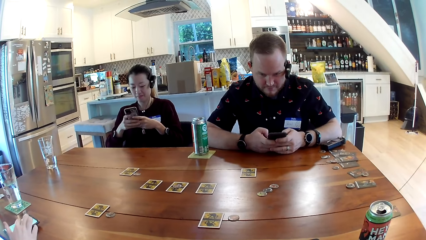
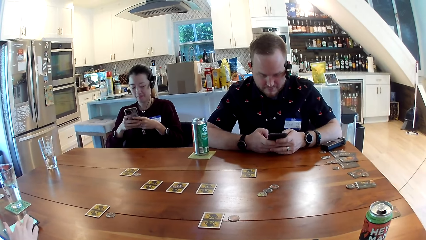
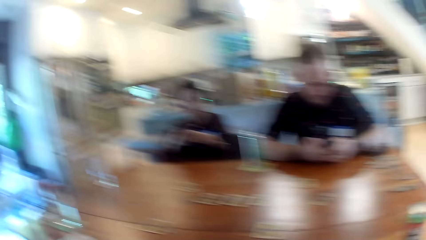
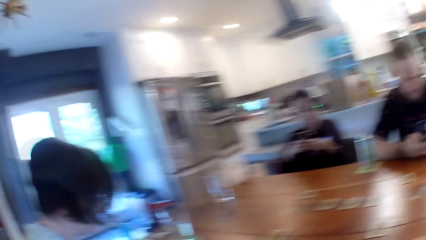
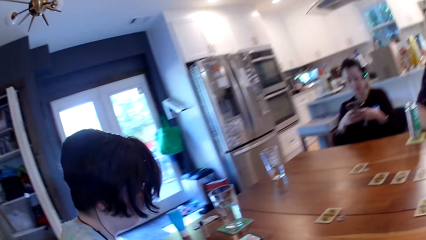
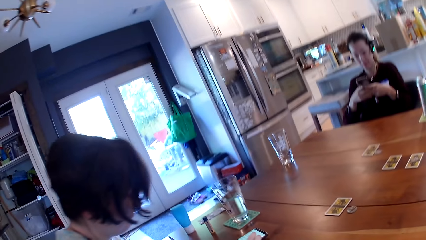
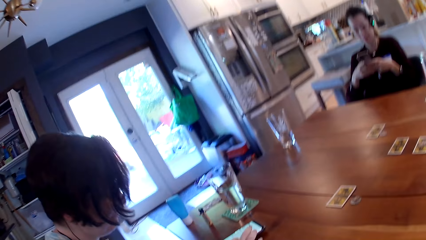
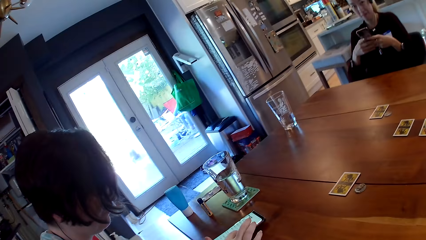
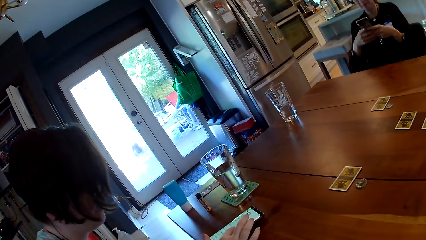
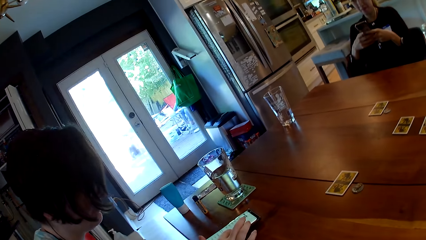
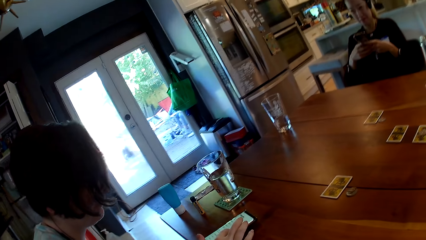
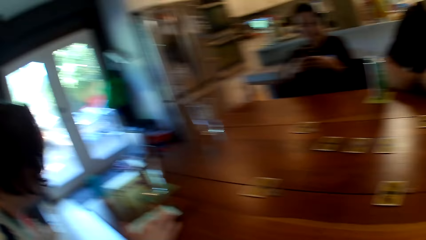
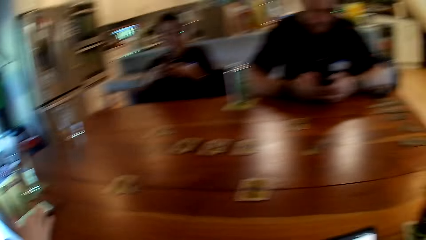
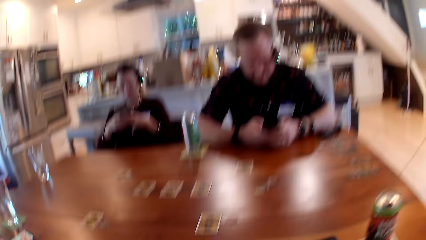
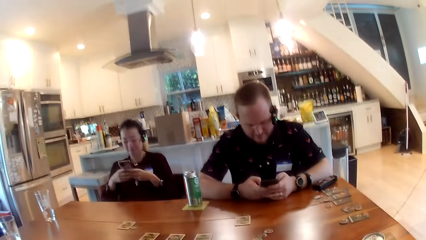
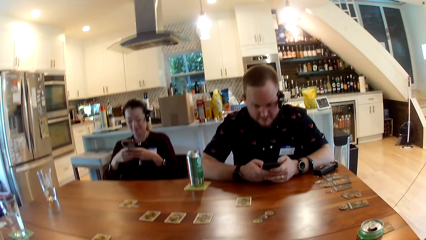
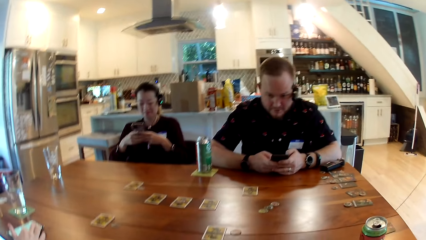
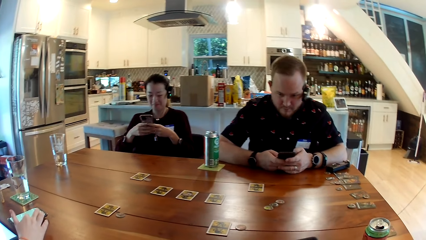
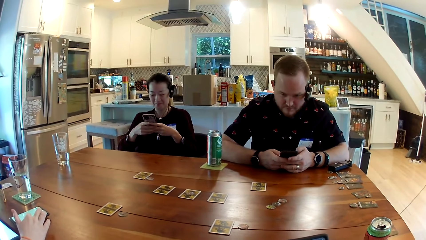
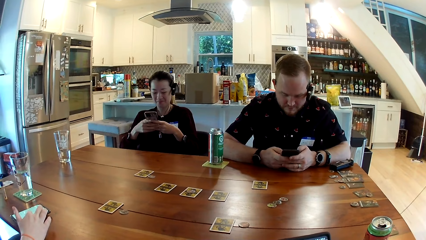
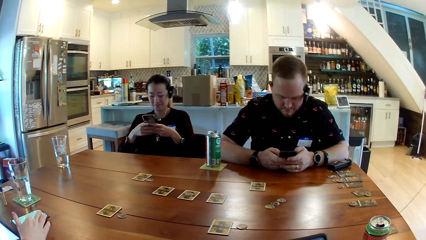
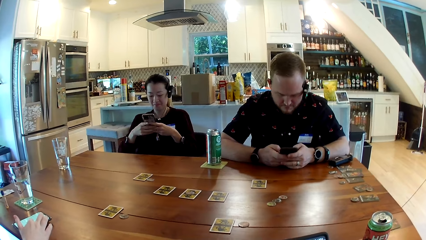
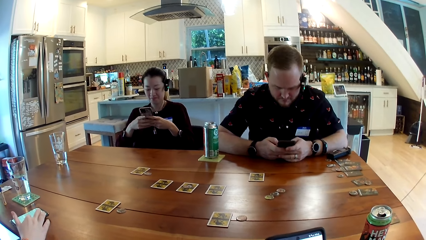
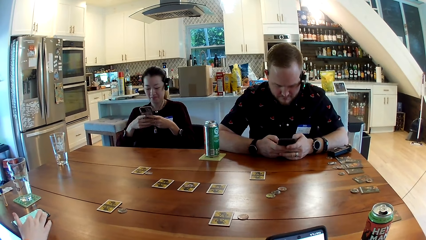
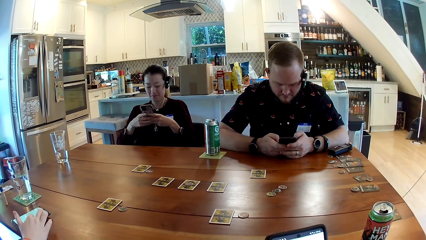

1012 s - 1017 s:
A woman scrolls the phone with her right hand.

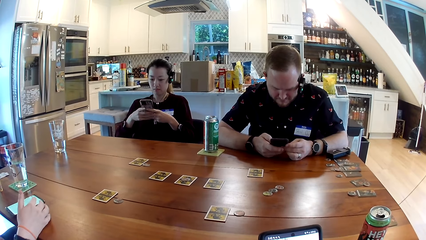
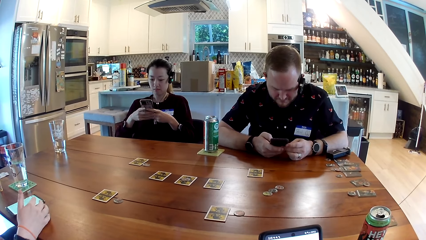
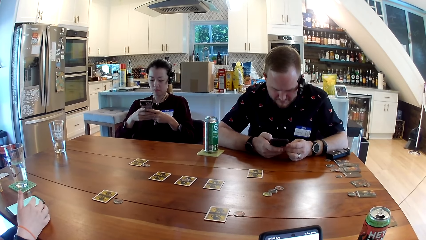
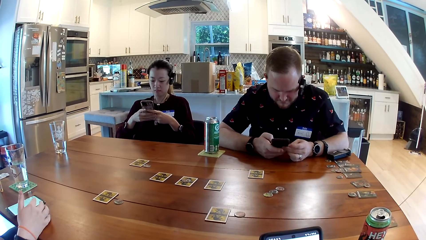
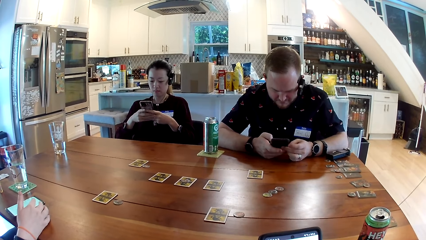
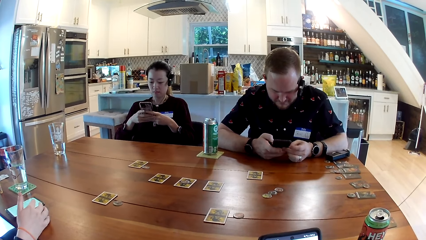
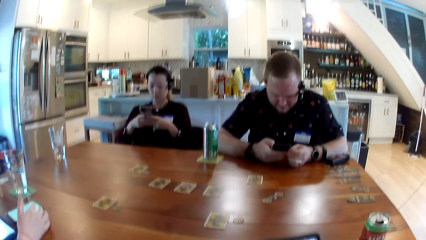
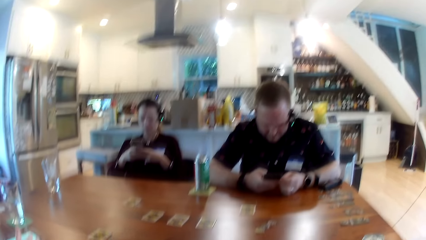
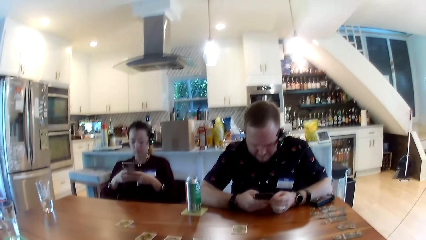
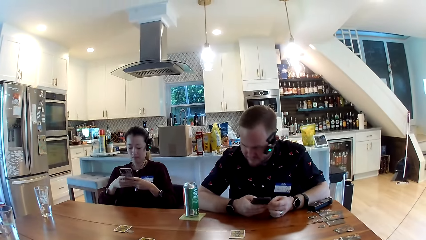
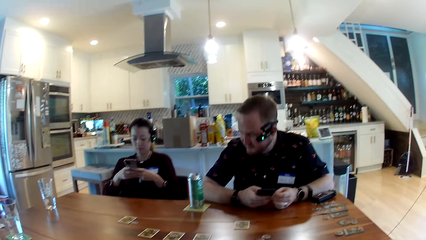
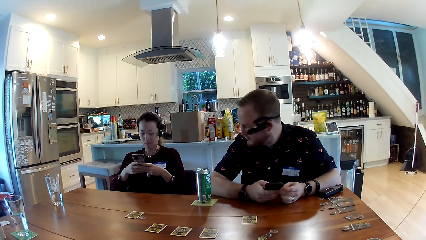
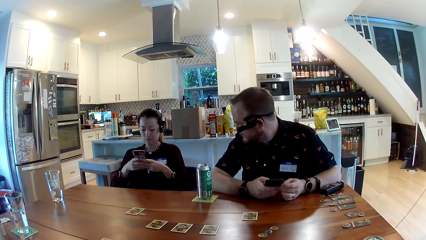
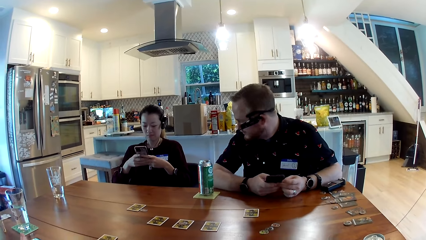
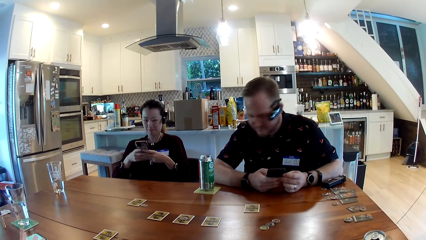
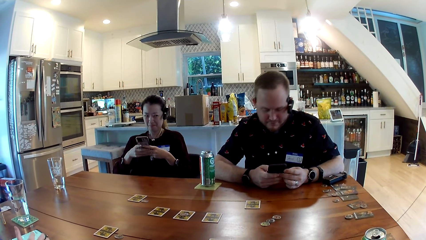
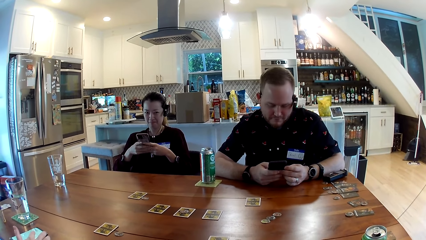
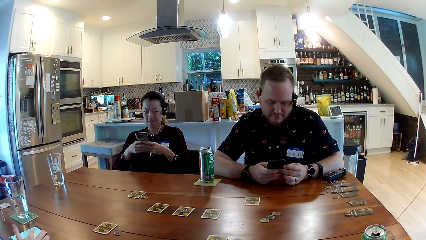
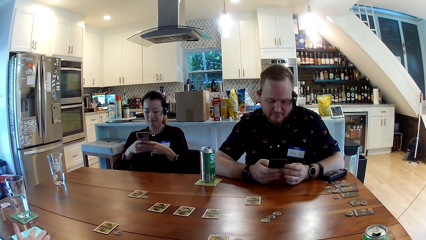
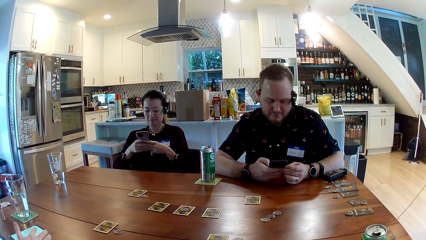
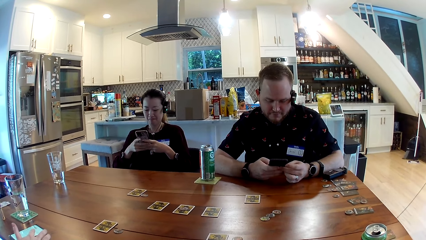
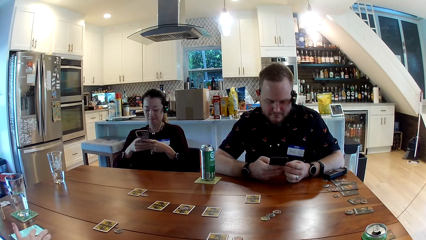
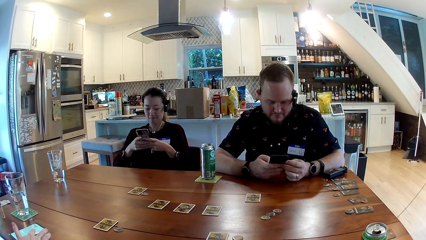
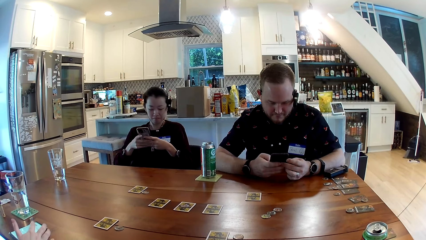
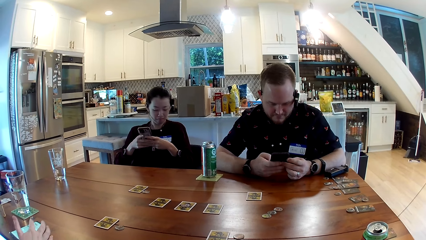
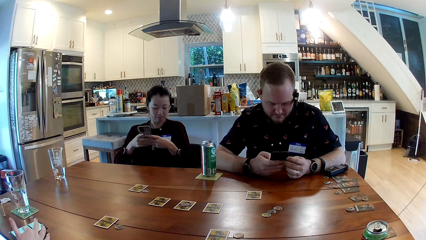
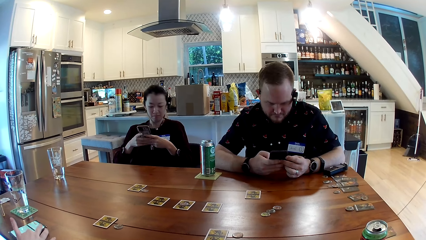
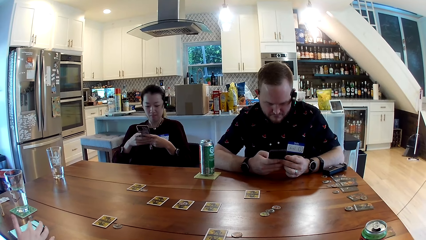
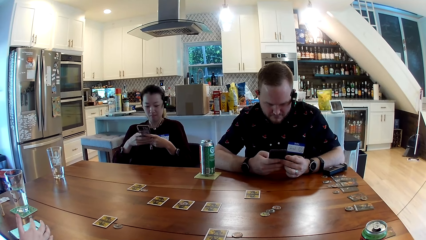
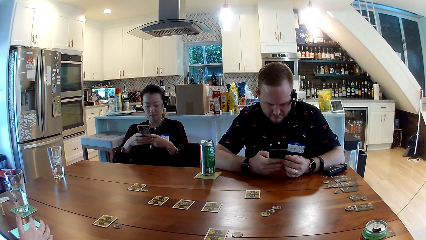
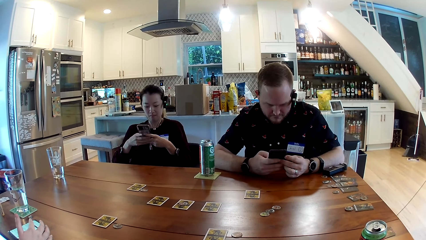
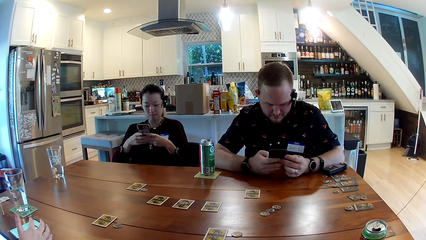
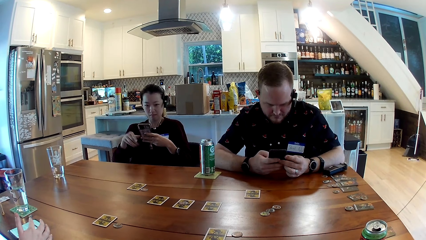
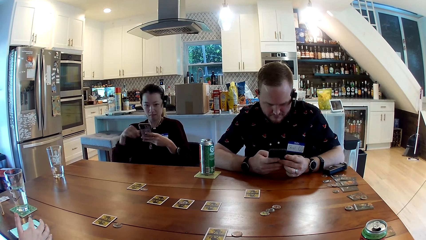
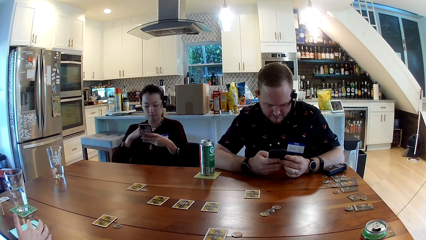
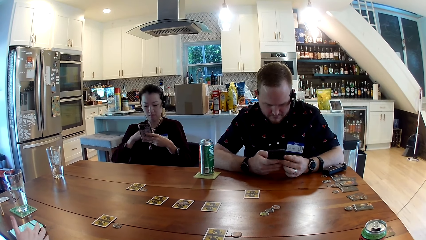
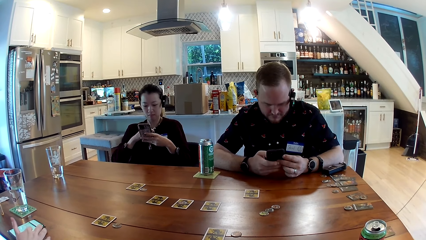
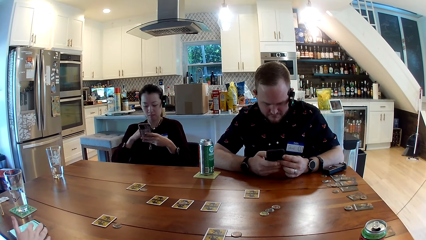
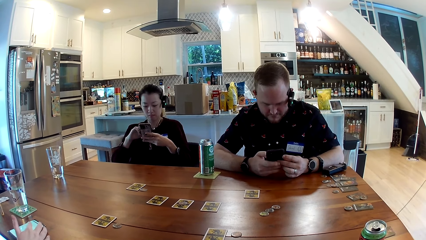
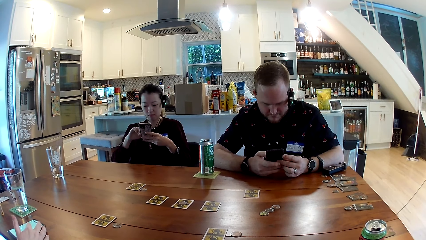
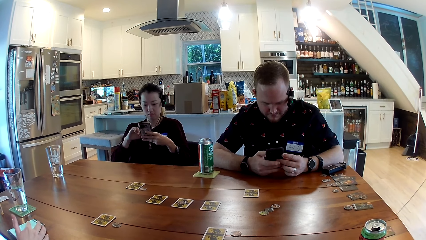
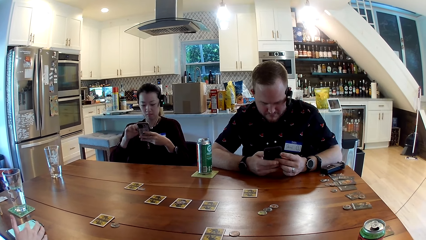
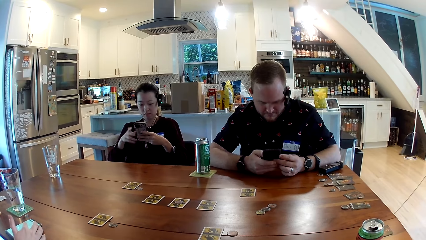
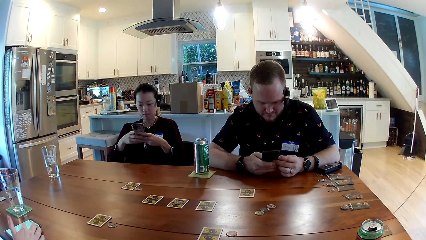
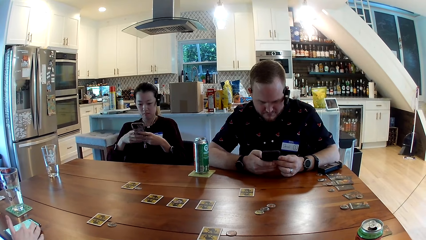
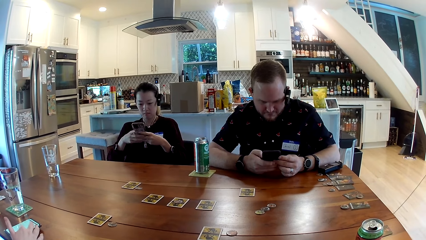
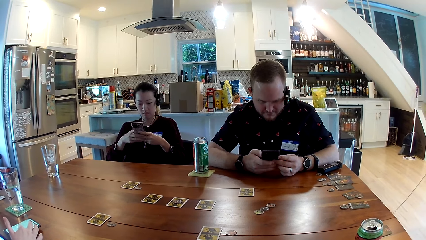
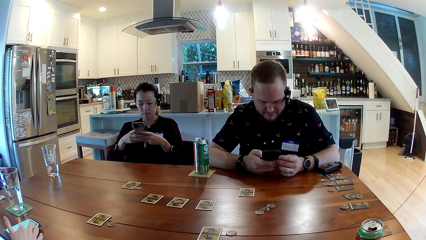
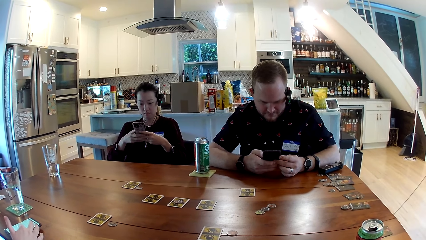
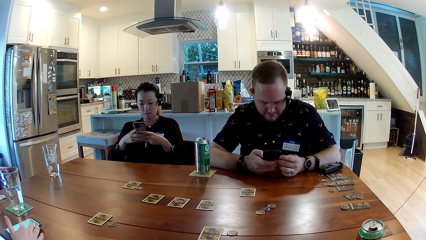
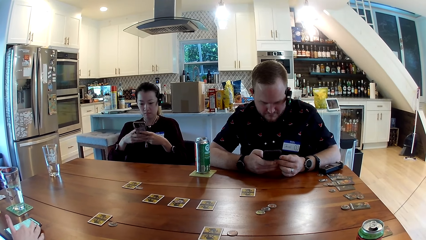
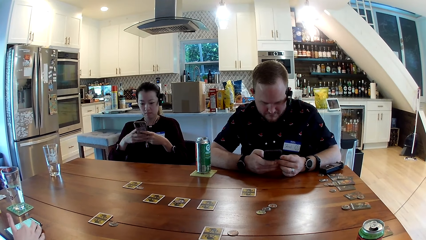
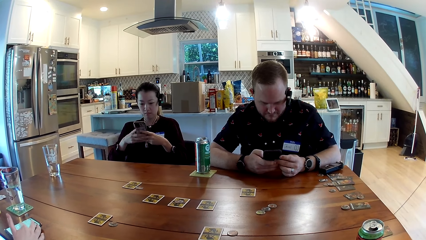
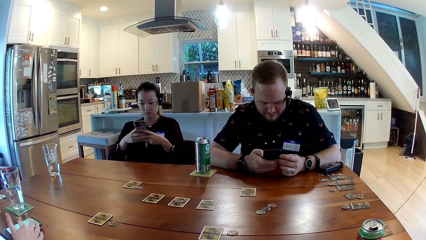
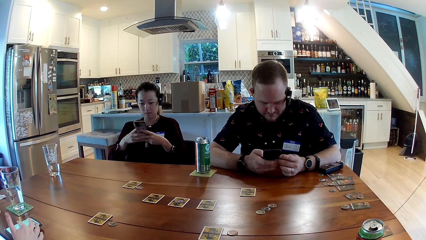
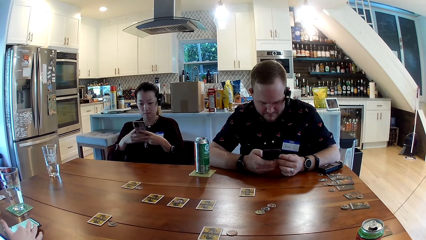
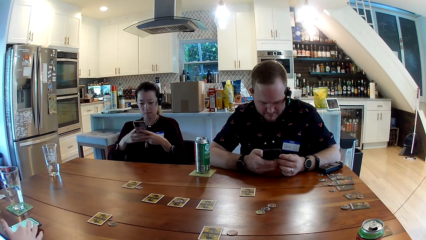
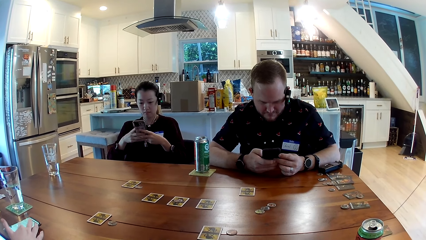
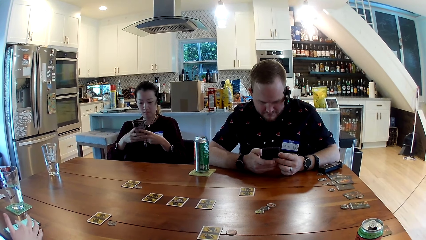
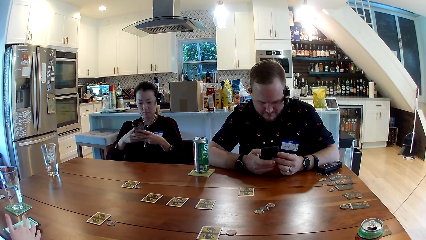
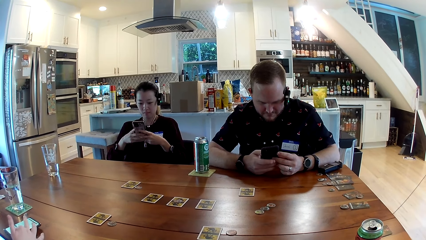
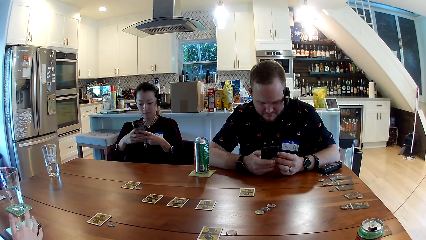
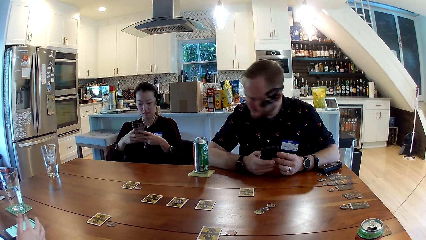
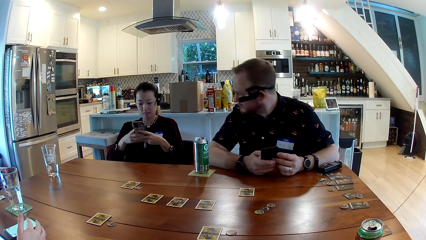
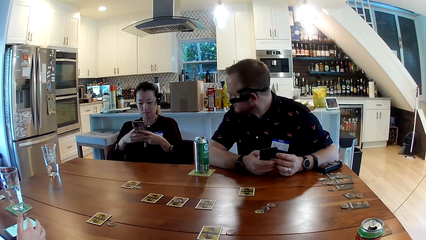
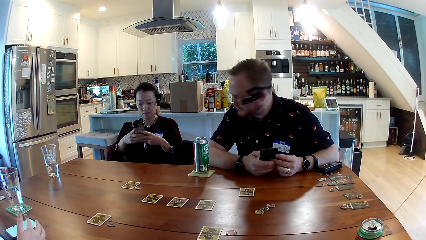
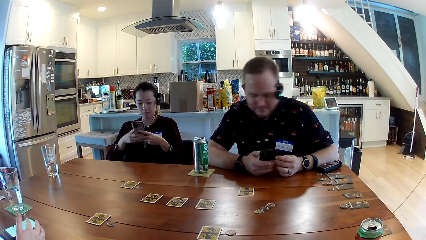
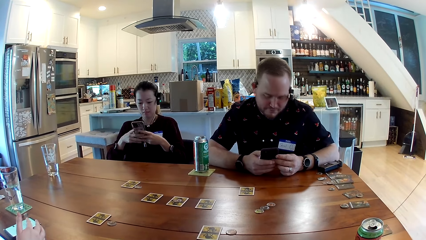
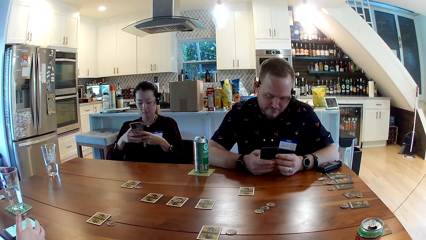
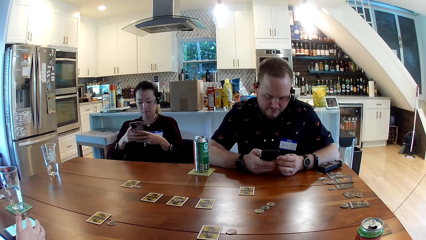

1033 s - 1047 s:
A man and a woman scroll the phone.
